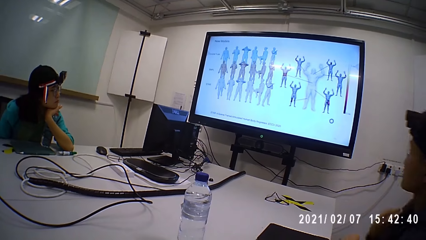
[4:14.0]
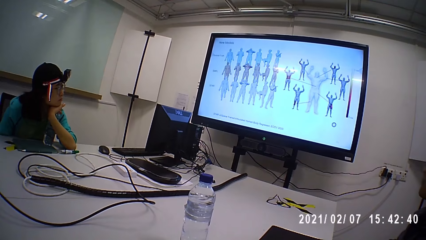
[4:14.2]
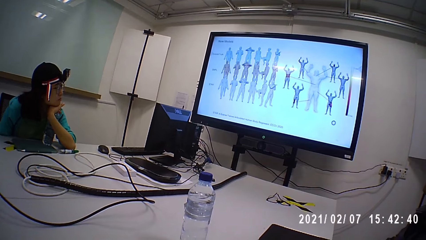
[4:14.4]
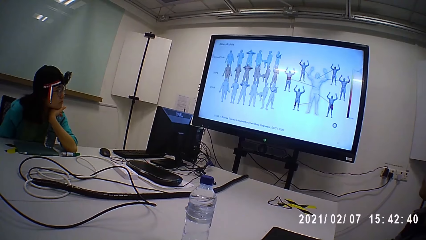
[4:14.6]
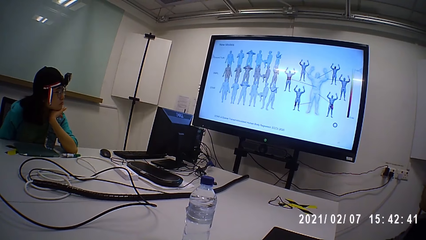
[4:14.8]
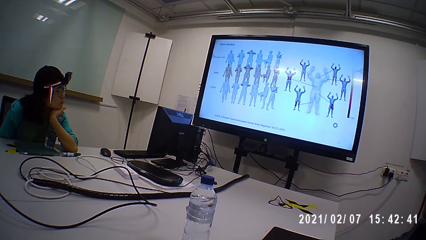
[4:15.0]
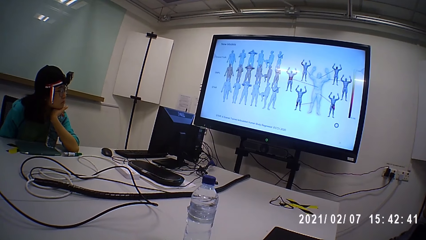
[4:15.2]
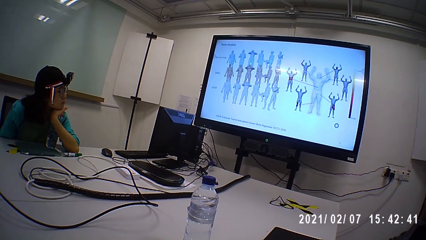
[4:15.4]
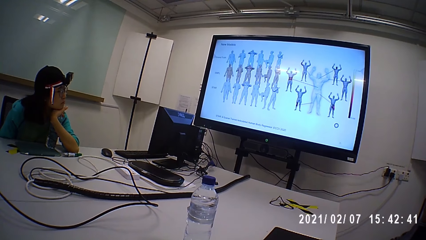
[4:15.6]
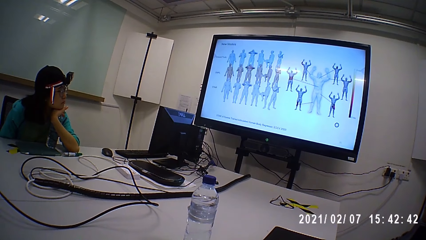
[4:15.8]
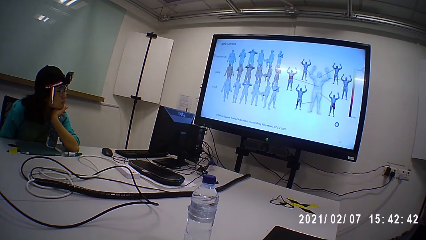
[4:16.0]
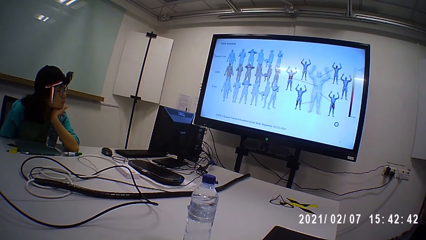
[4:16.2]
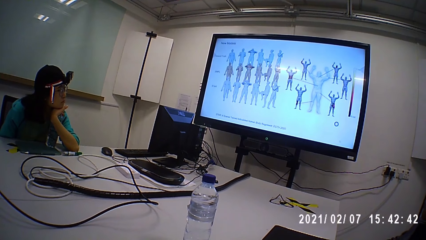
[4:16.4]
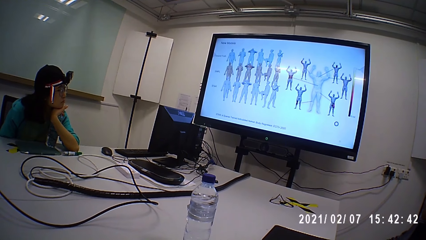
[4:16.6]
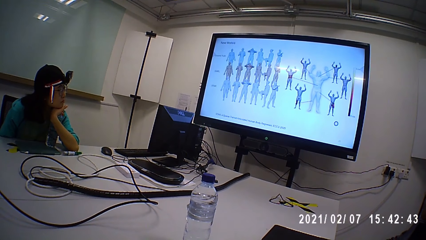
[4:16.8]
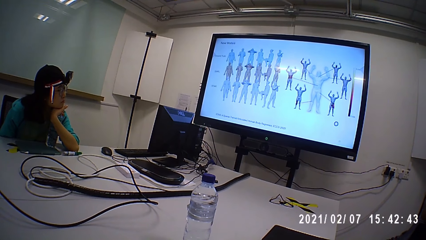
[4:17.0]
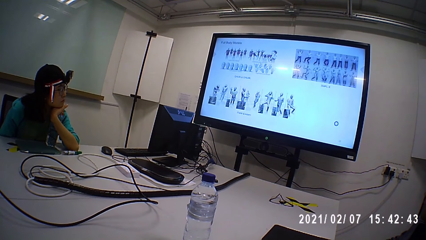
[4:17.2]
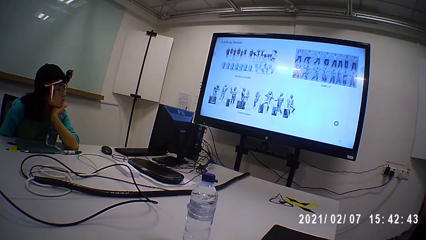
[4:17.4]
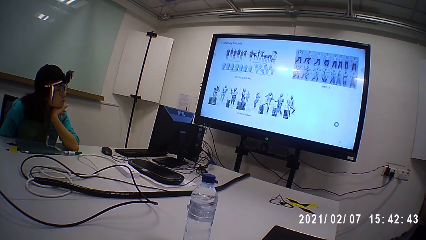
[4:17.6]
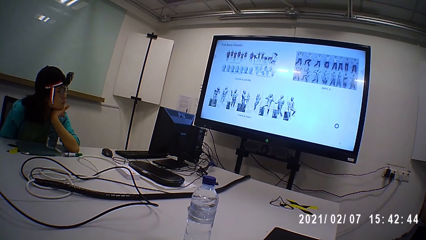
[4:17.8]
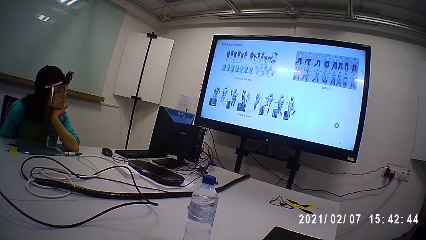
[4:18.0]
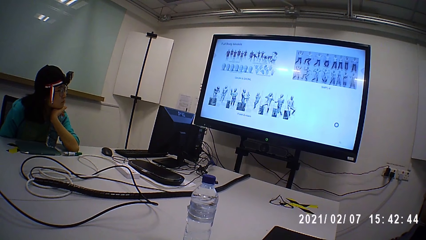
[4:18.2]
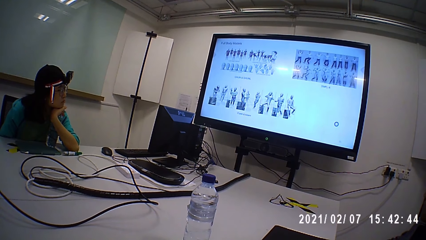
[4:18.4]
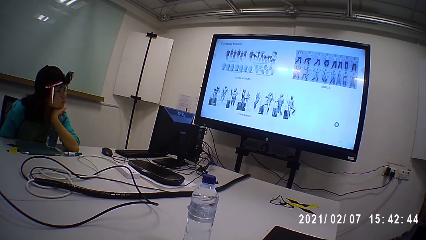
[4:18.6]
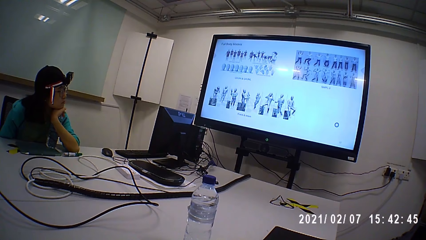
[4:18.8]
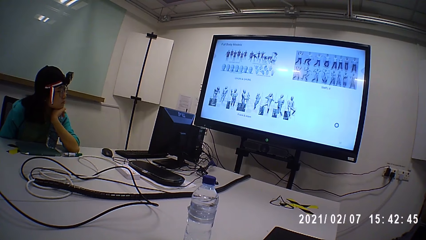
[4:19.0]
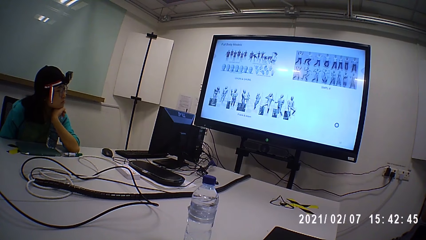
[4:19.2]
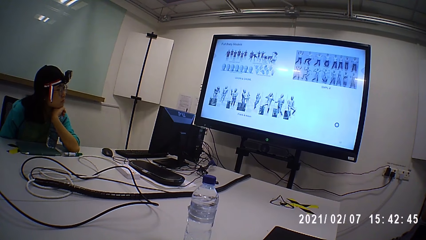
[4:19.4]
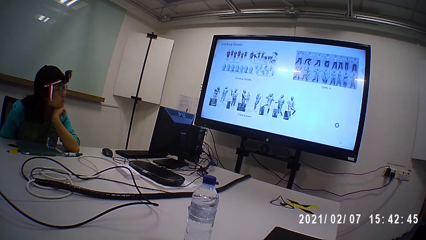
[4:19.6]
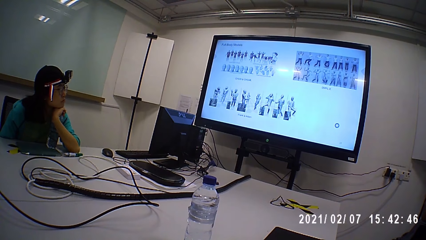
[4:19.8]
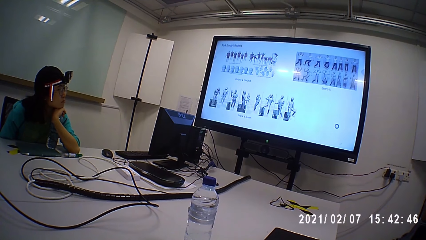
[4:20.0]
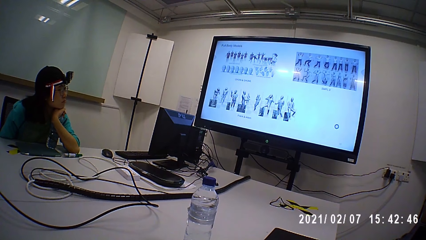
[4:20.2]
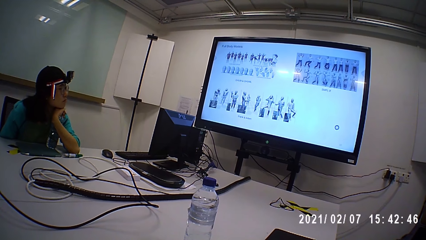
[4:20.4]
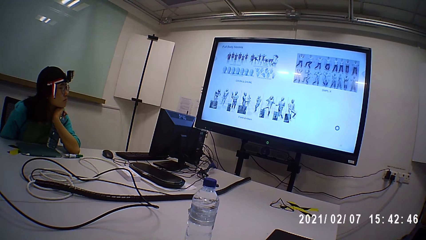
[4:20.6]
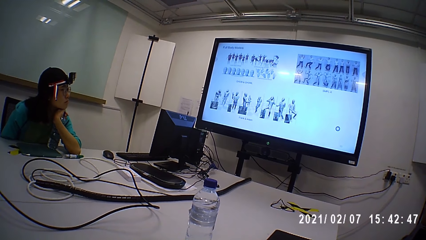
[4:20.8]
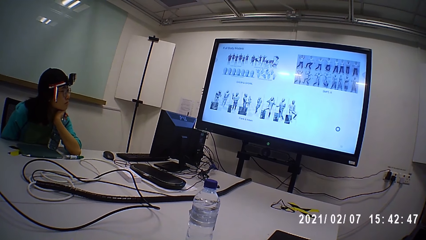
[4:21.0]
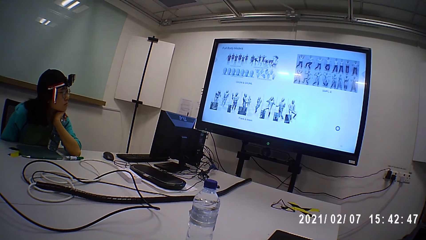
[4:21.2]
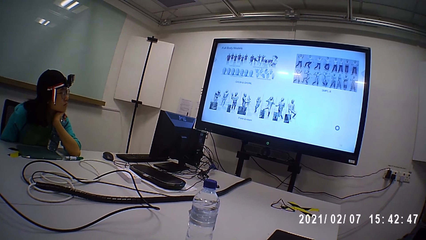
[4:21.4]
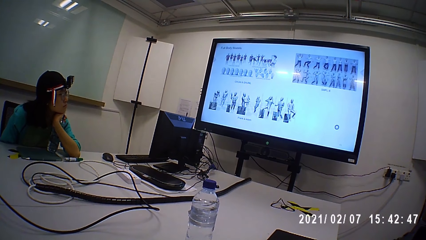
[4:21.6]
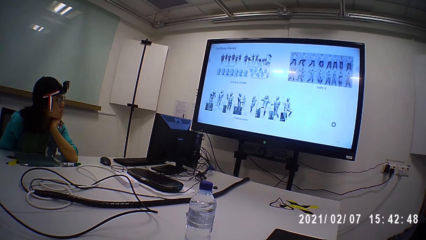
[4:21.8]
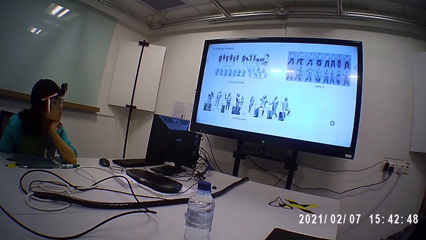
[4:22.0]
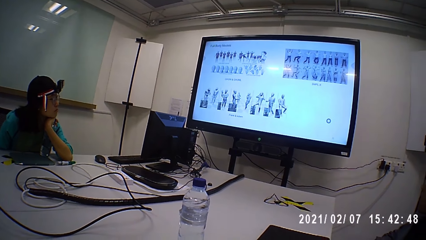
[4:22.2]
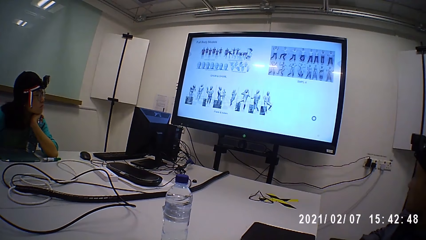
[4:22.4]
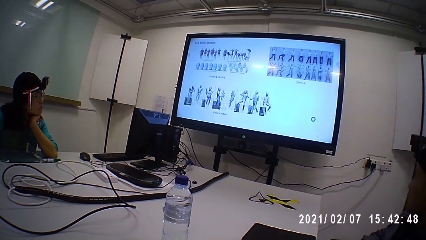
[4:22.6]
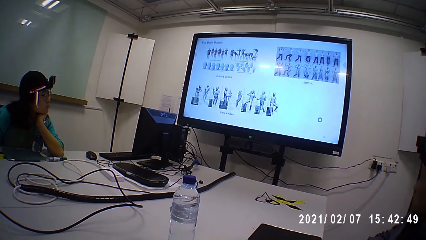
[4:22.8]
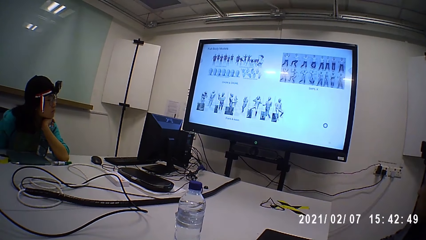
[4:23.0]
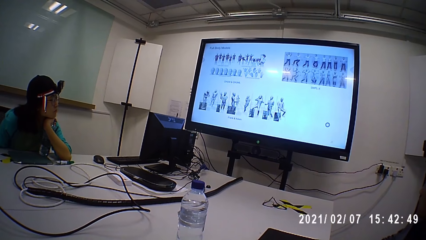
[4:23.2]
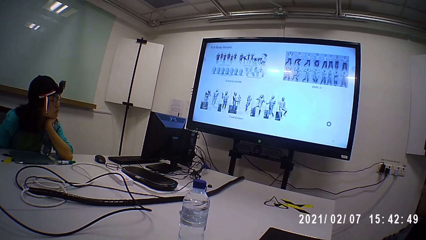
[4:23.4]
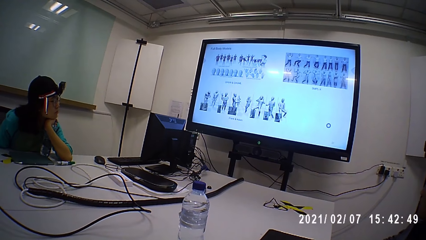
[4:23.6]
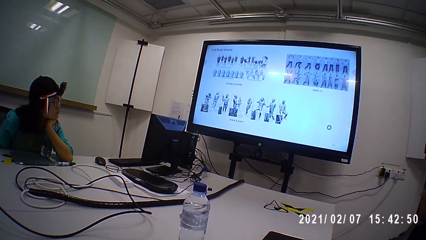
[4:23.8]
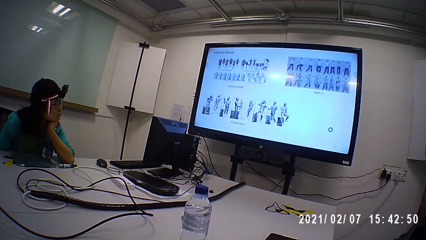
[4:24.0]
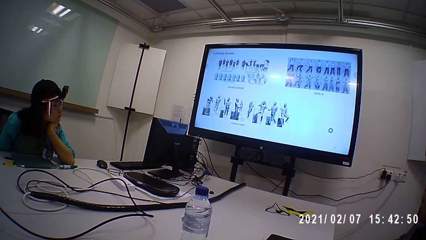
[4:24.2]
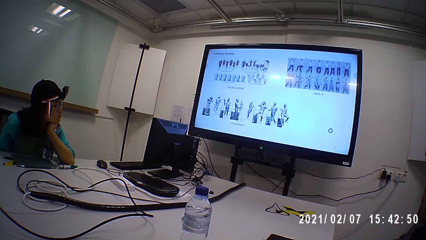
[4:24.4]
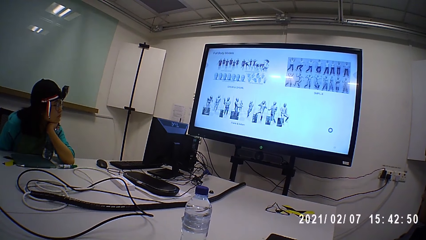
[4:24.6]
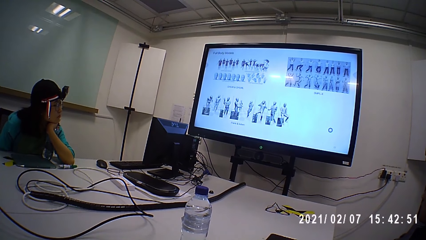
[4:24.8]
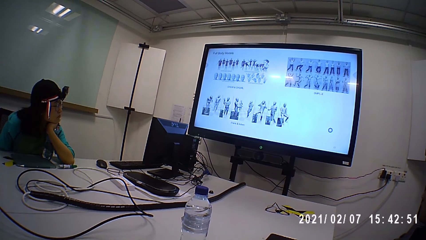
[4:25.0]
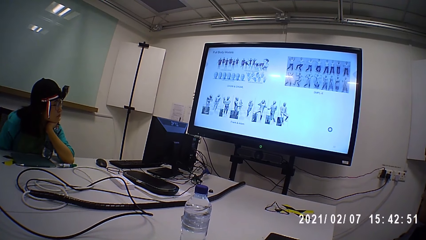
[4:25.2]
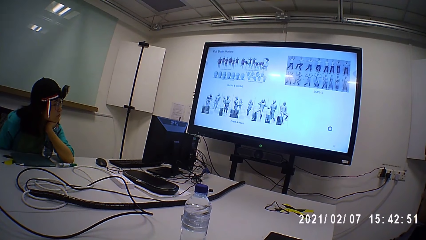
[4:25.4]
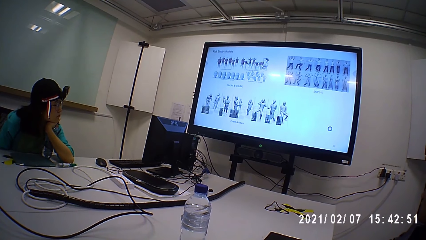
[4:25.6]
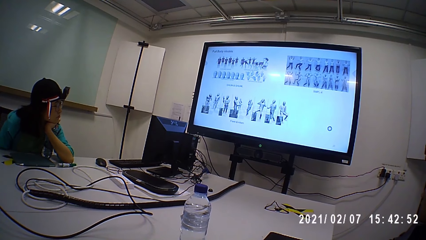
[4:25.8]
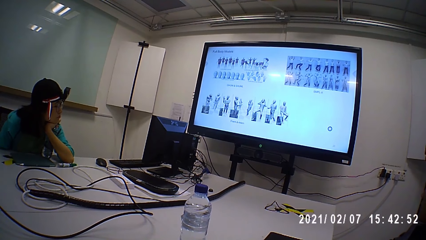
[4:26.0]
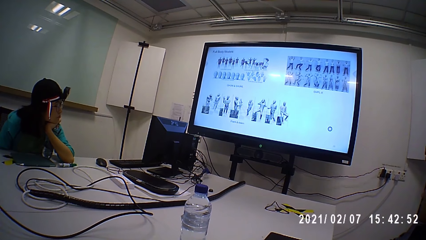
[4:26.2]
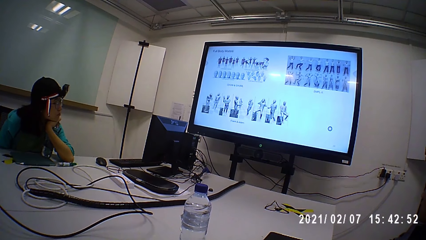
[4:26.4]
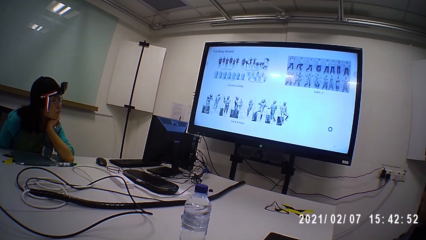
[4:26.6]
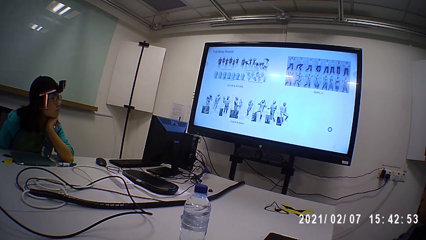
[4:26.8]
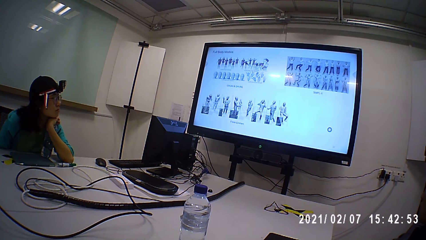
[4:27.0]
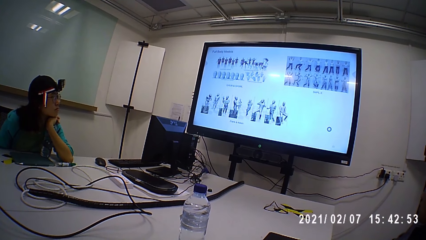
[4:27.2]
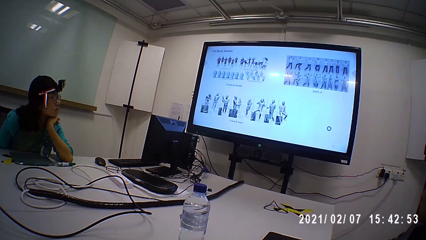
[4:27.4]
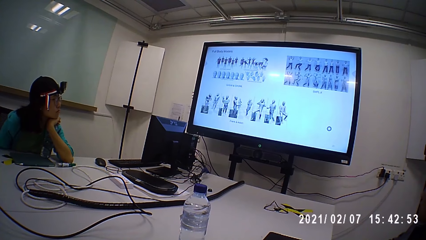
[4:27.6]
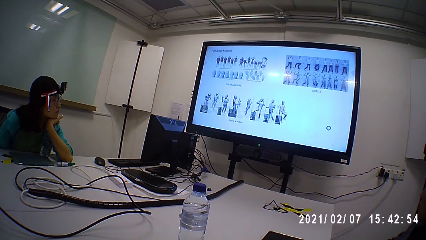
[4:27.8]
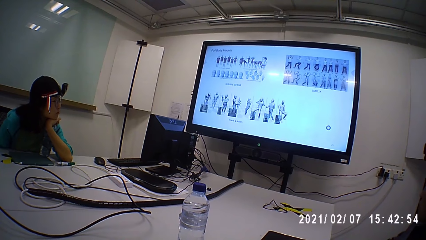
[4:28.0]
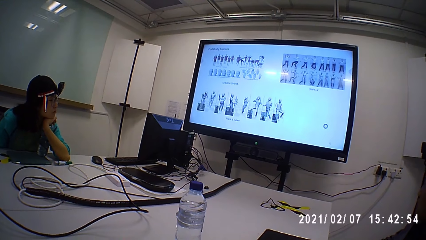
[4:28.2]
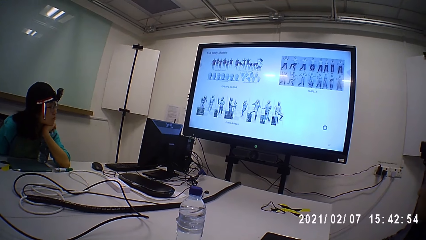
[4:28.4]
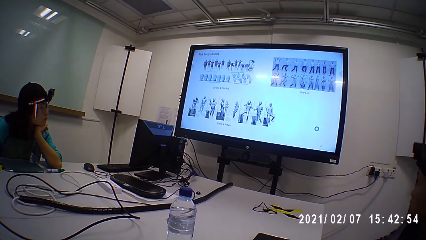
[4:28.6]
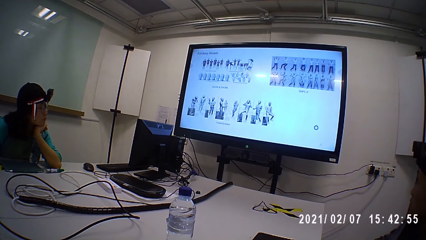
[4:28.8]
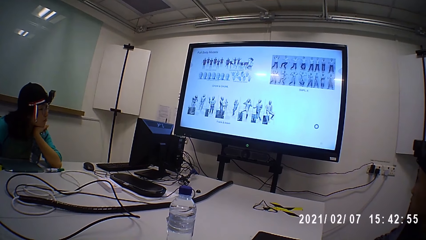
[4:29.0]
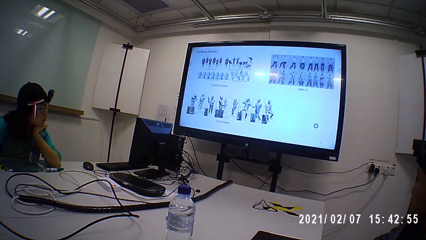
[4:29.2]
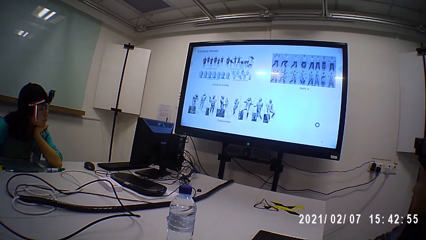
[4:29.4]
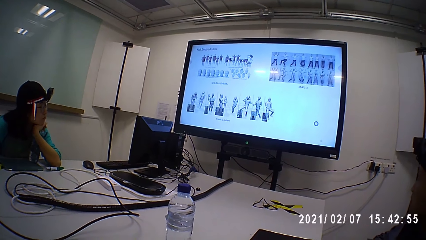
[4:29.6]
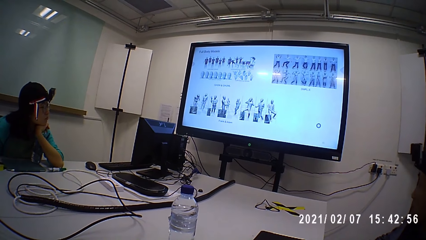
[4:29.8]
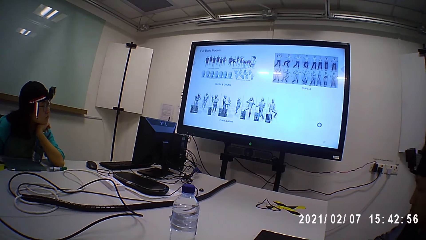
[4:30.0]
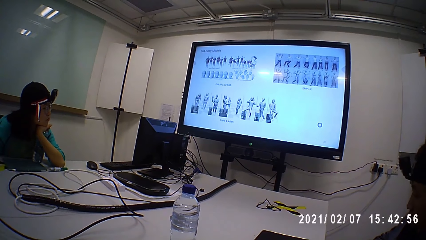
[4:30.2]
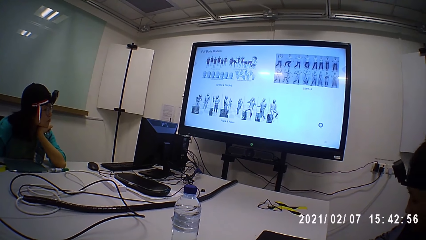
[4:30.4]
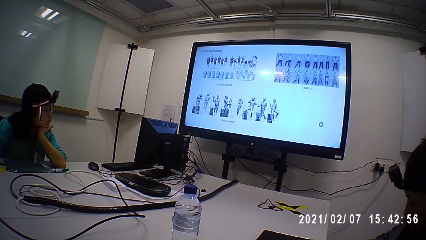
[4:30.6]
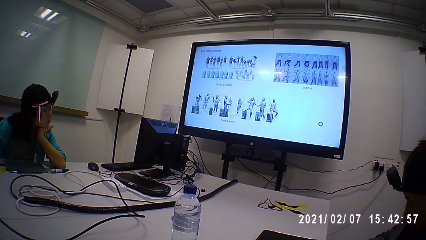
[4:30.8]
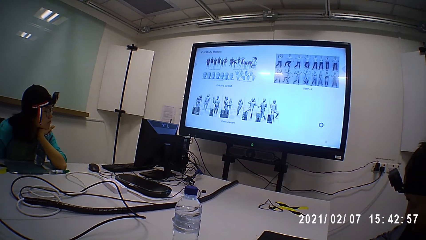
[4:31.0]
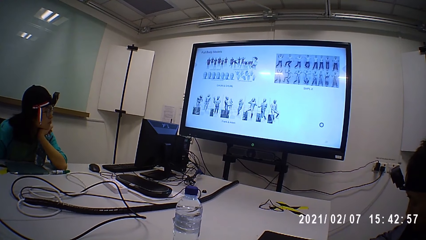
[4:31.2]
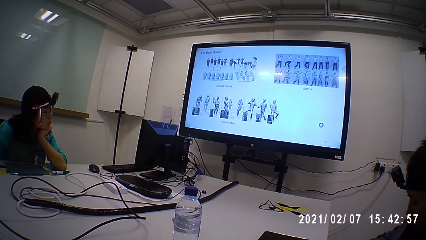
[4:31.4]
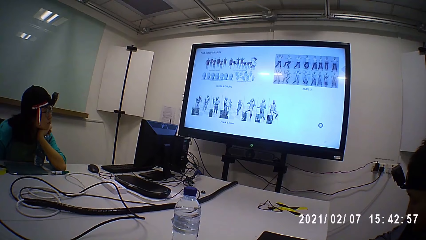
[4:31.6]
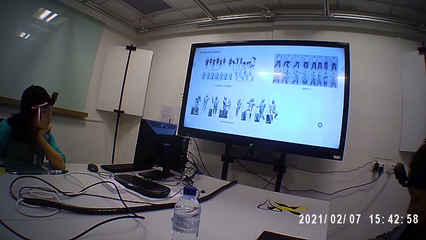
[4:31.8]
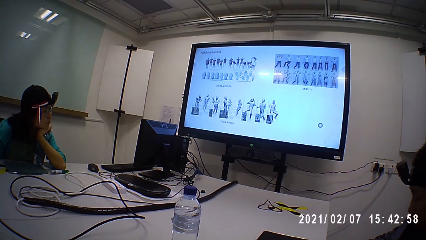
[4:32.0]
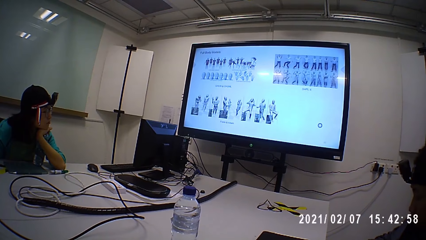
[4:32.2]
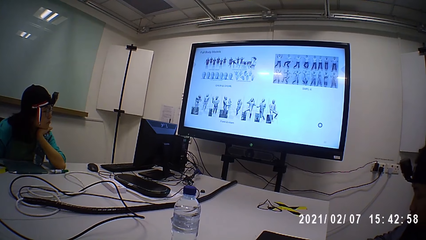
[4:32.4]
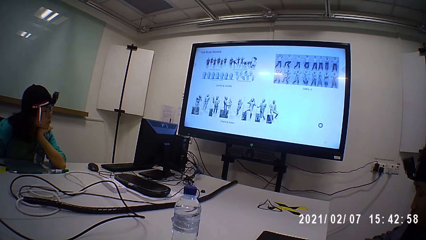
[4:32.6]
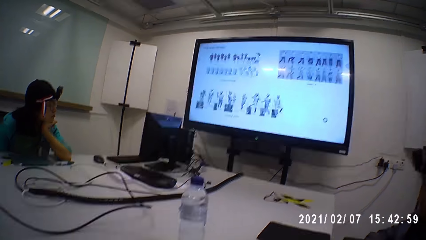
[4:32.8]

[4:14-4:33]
A person stares at the table.
